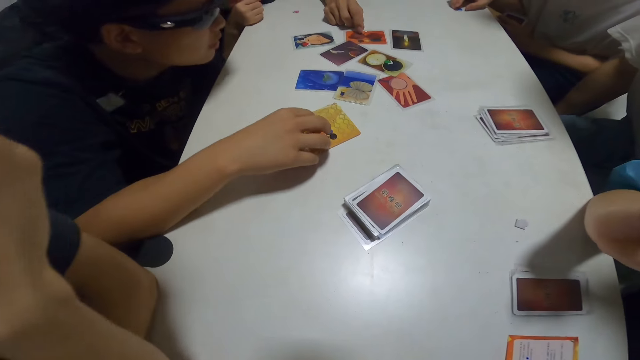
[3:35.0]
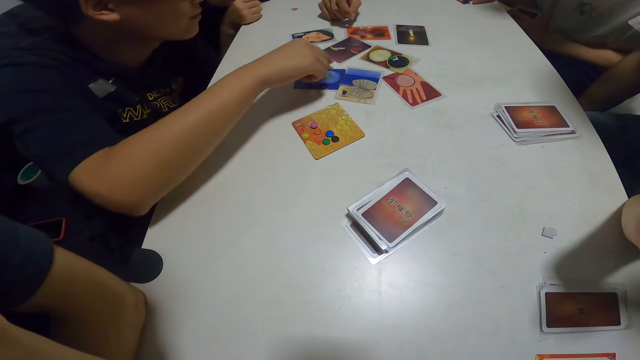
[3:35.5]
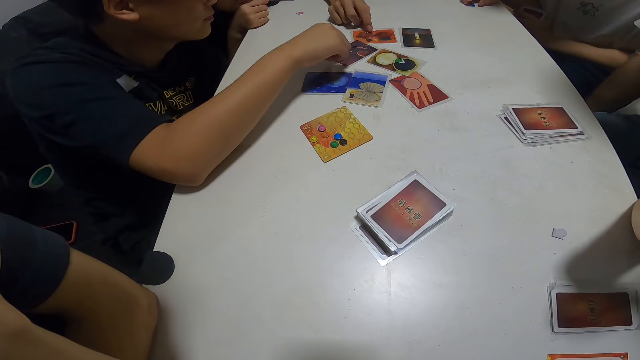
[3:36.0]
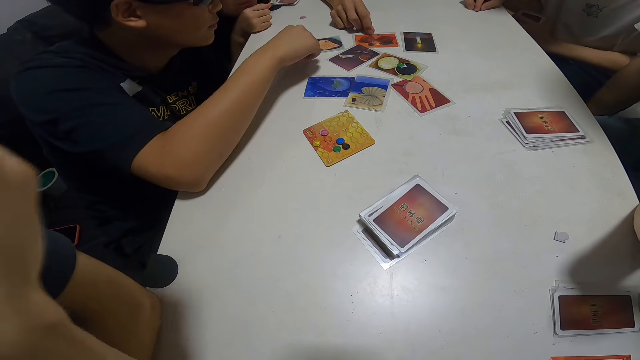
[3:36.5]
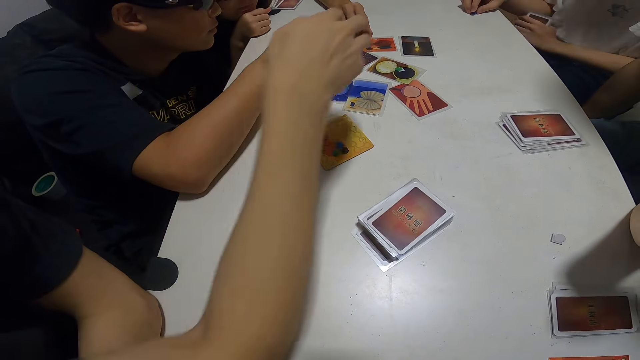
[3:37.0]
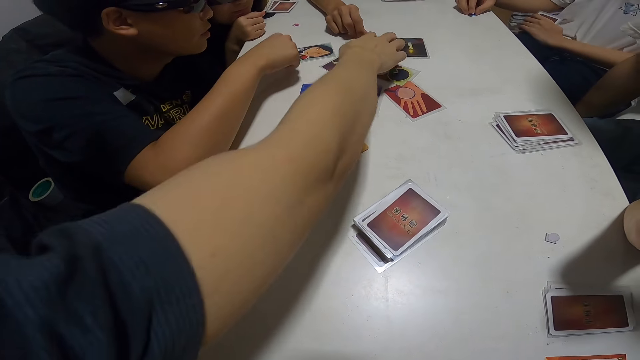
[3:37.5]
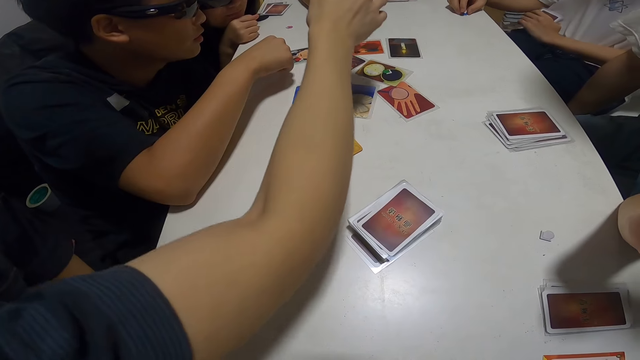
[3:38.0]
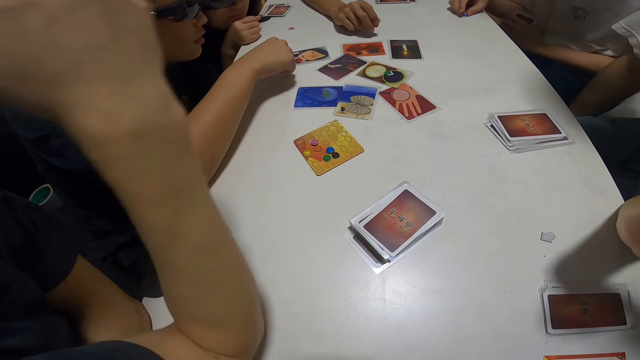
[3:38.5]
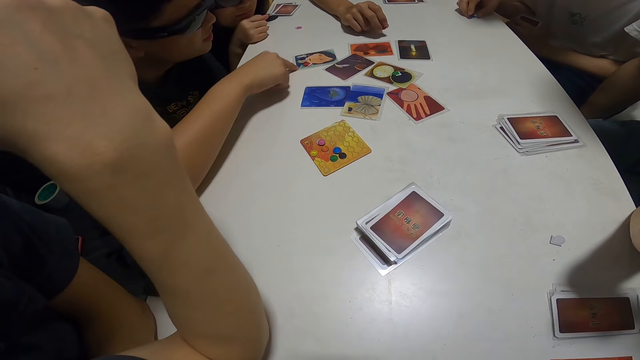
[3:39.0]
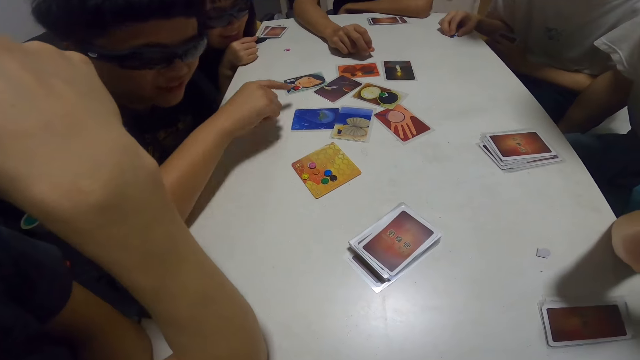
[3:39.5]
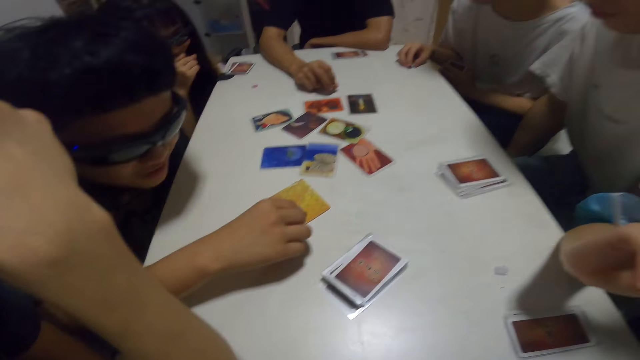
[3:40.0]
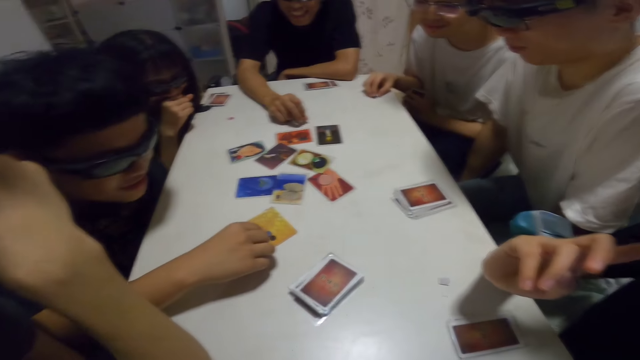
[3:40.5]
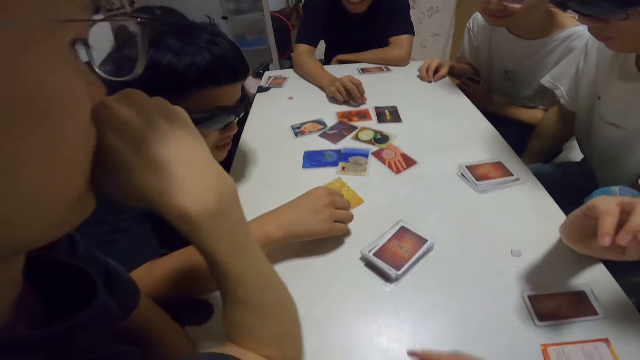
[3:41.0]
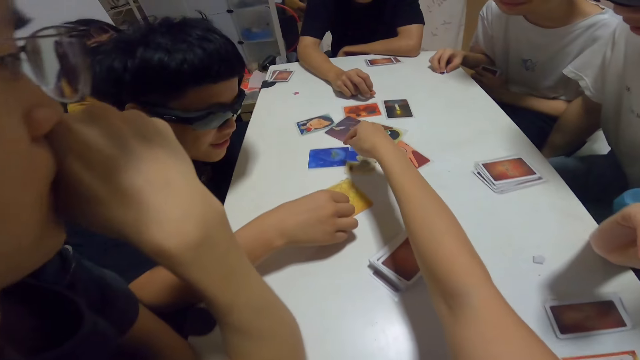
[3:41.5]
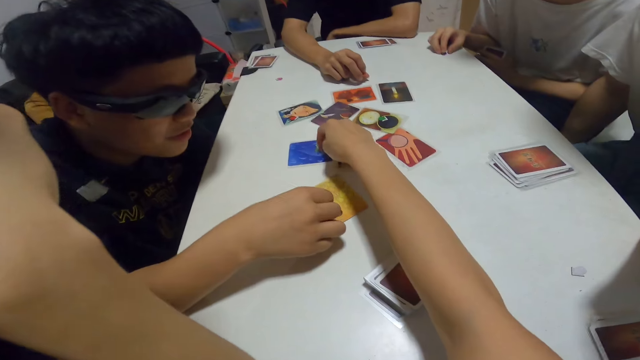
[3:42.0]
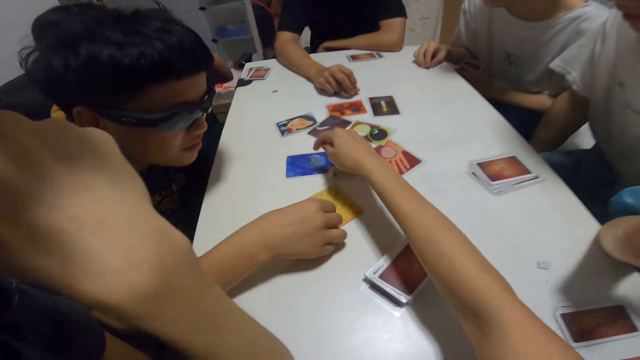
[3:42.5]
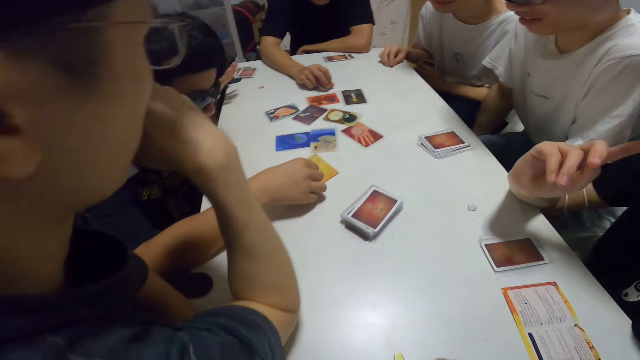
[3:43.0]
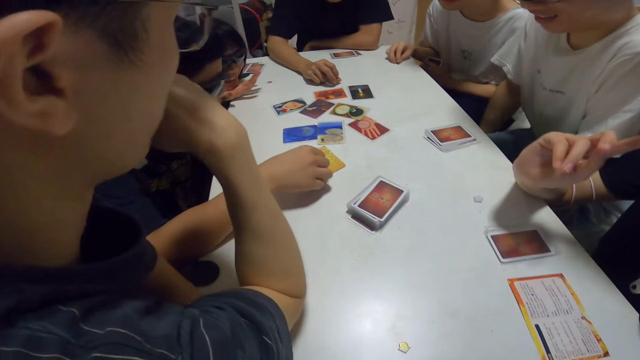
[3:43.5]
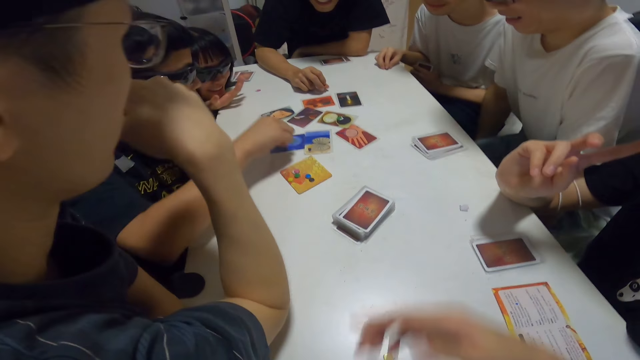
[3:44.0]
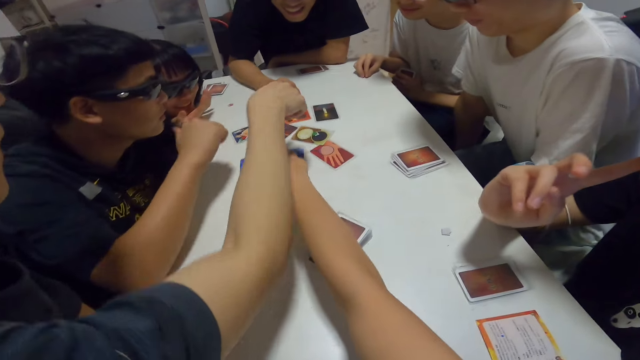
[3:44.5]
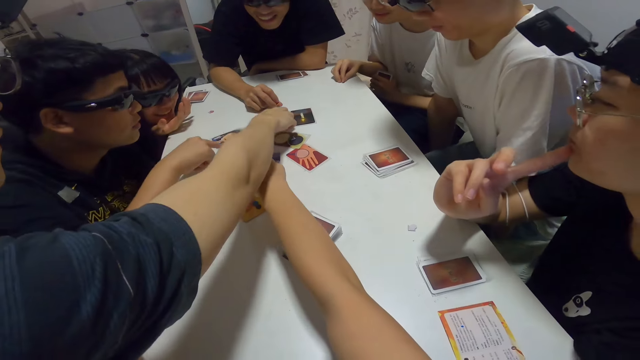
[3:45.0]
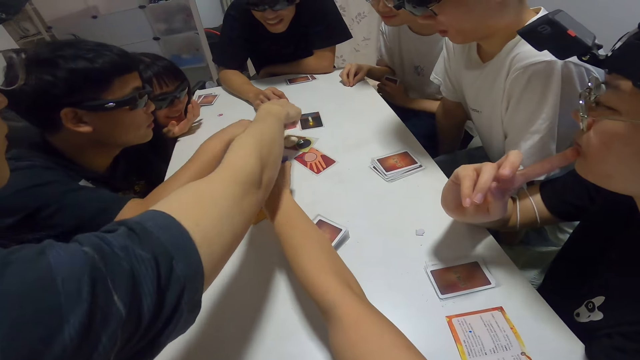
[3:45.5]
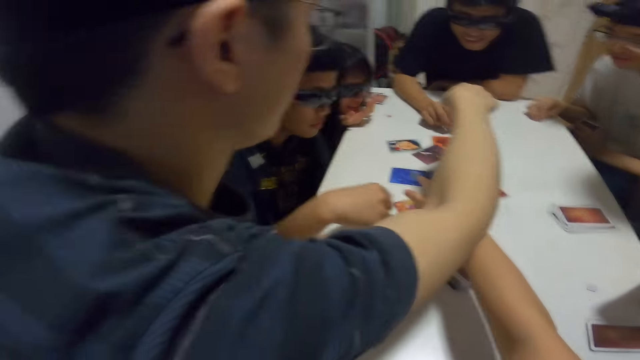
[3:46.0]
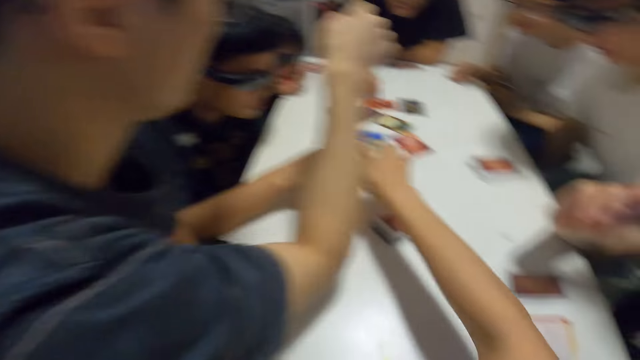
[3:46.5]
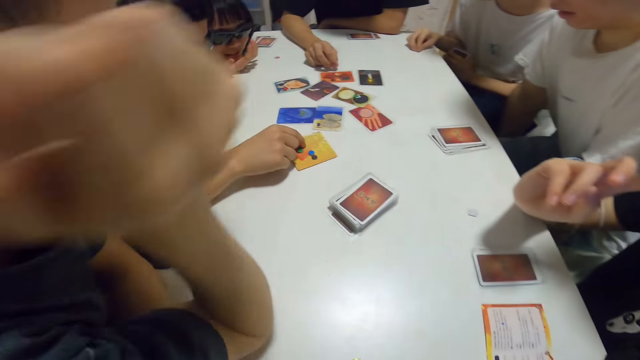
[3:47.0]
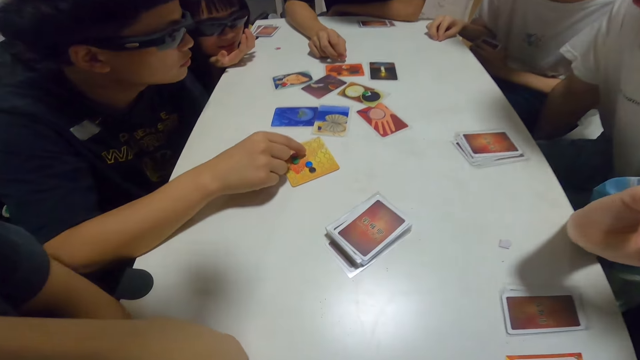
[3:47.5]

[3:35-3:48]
The camera wearer looks at the cards. A man touches cards on the table with his hand. The camera wearer touches cards on the table with her hand. She picks up a card. She touches cards on the table with her hand. The man touches cards on the table with his hand.

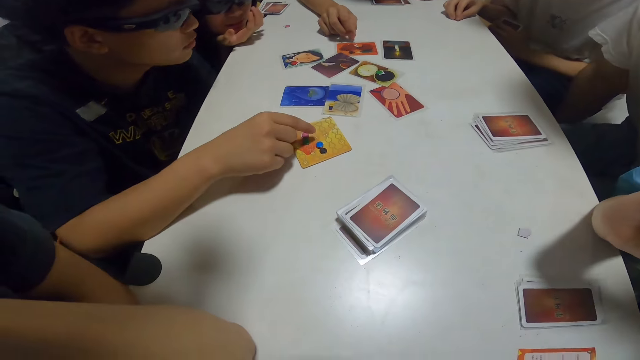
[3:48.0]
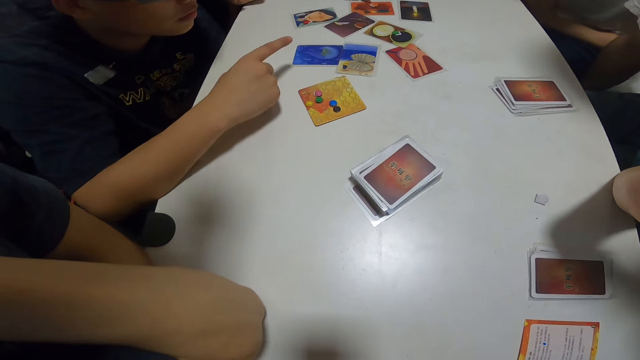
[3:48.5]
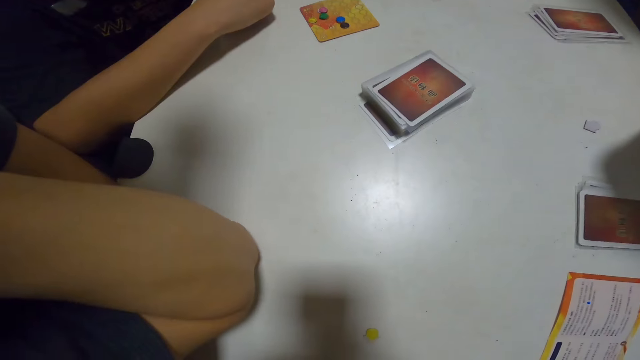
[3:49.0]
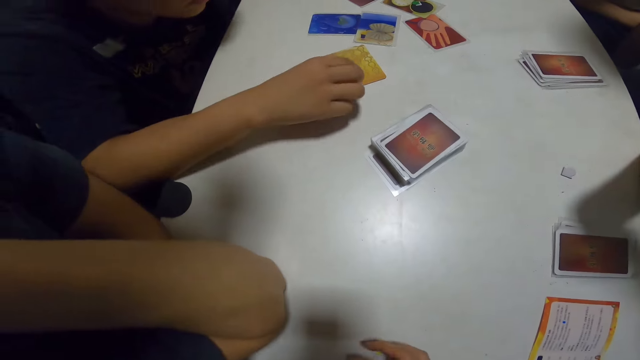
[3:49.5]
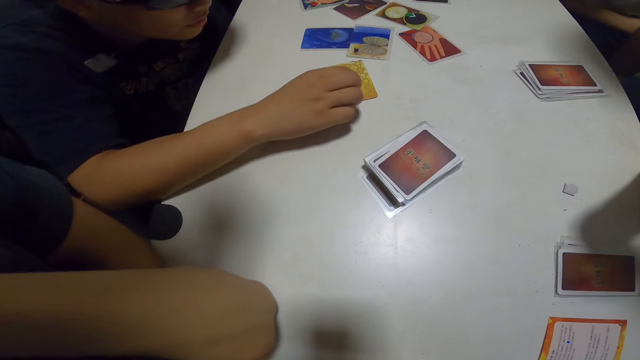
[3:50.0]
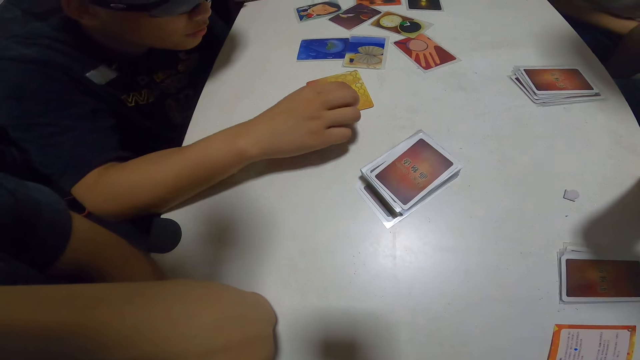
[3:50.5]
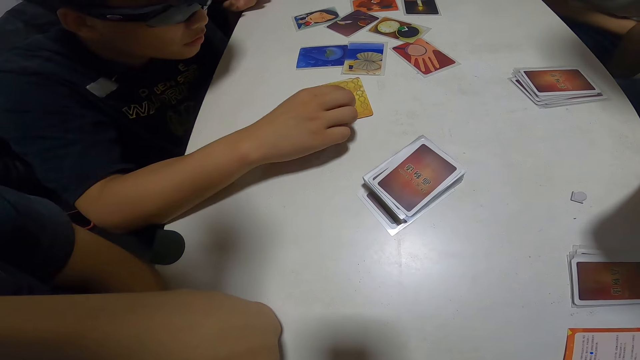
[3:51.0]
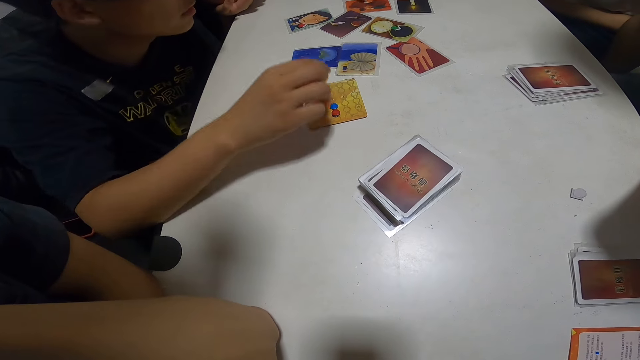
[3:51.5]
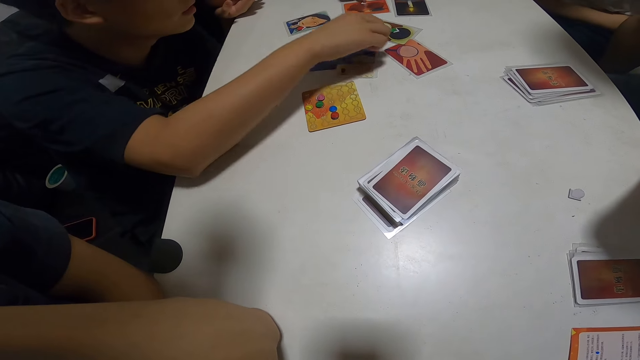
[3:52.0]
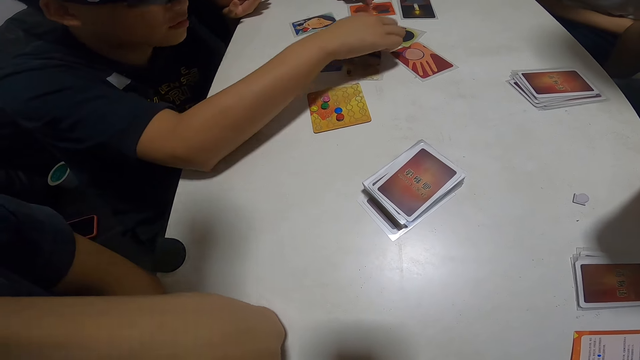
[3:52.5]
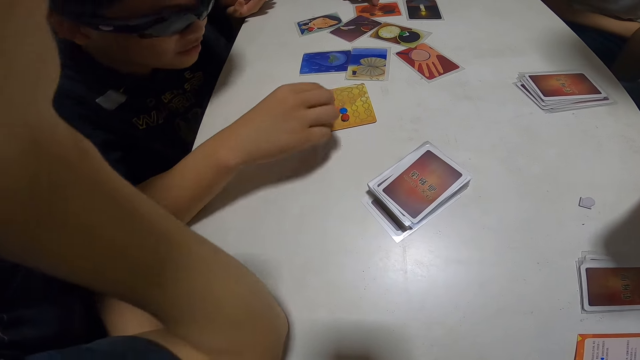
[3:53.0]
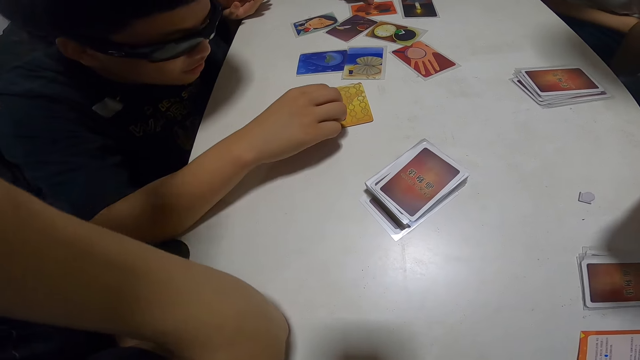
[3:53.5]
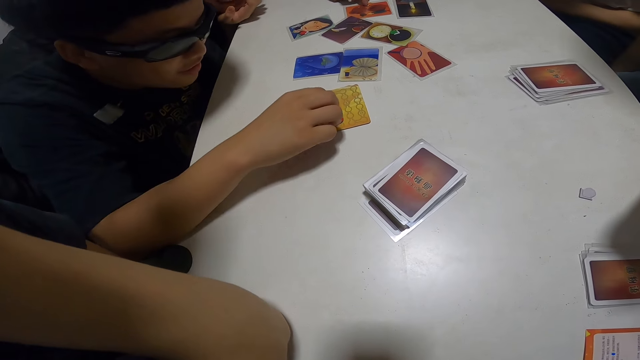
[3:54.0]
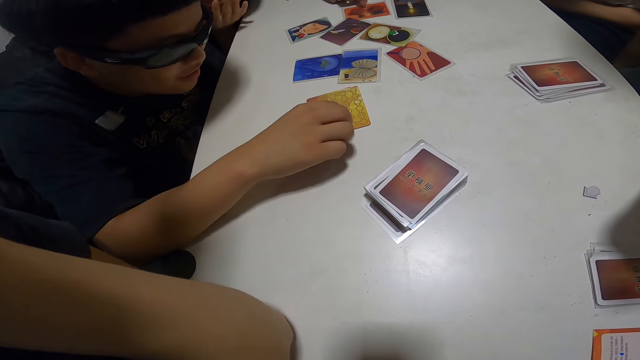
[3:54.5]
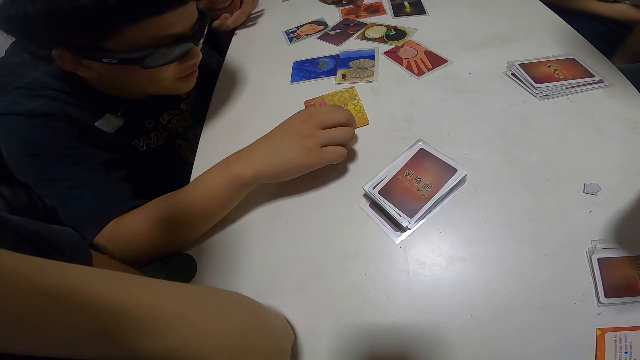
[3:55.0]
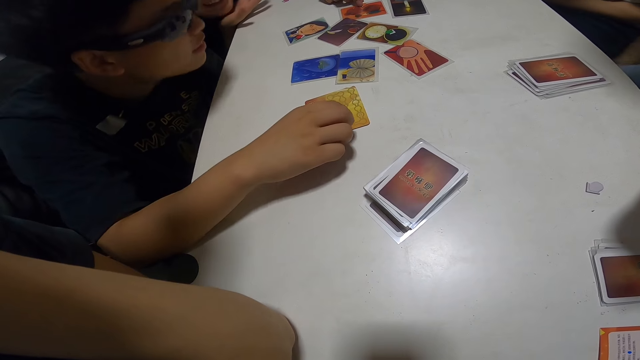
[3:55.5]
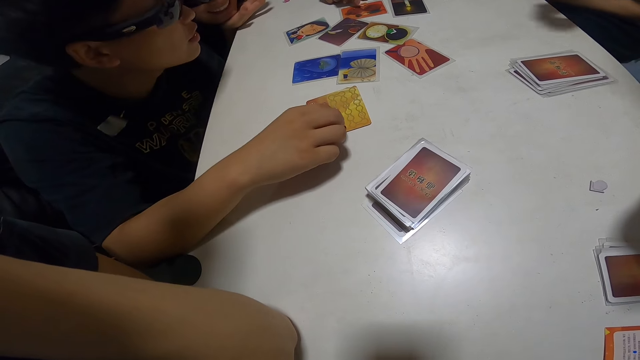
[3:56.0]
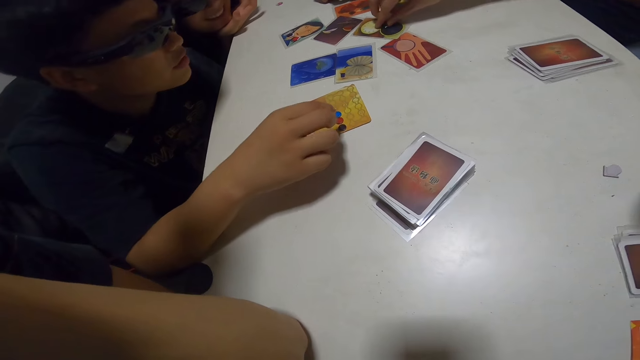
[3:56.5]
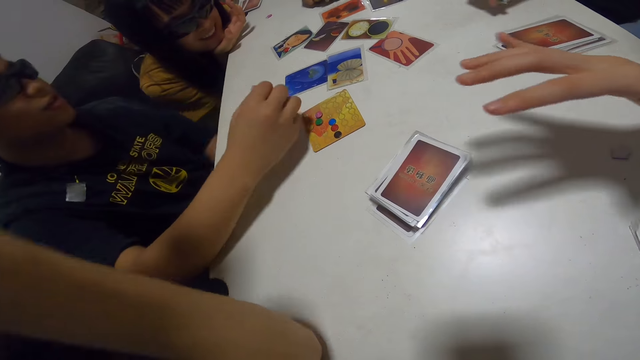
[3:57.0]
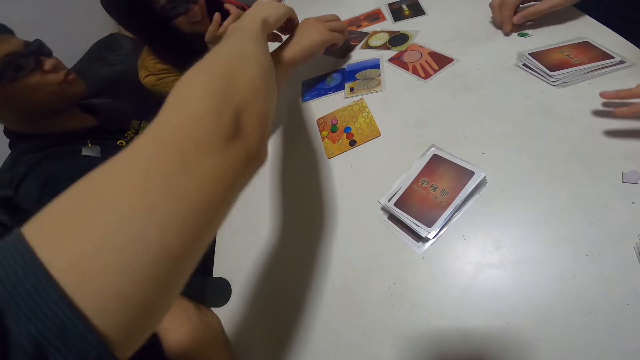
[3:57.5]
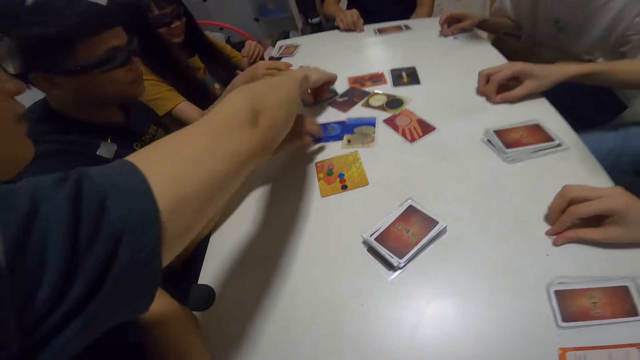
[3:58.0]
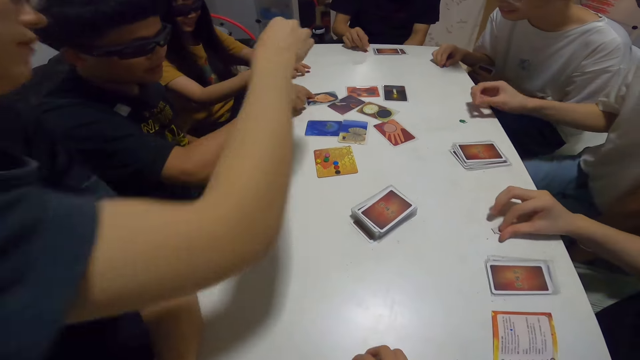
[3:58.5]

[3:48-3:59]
A man touches cards on the table with his hand. The camera wearer looks at the cards. They talk to a person. Another man touches cards on the table with his hand. A woman touches cards on the table with her hand. Another man touches cards on the table with his hand.
